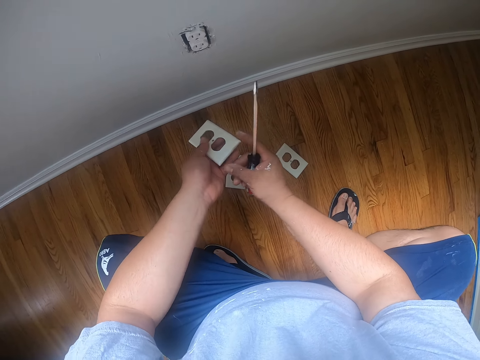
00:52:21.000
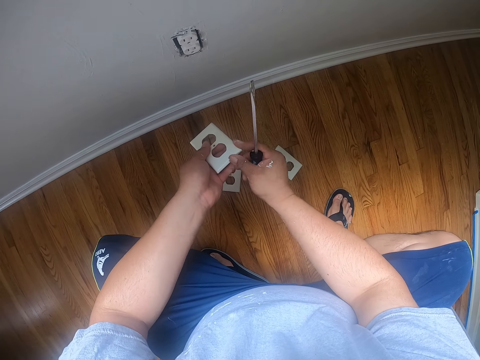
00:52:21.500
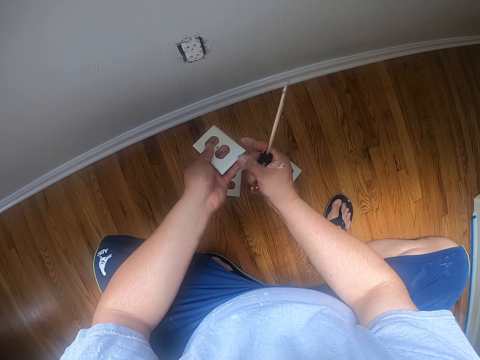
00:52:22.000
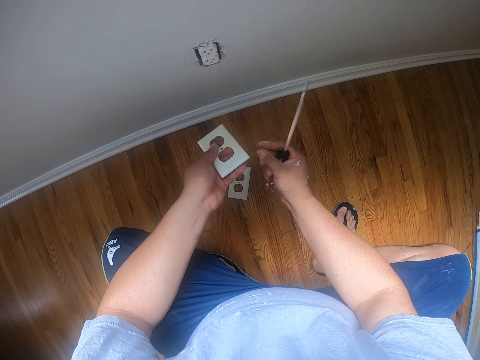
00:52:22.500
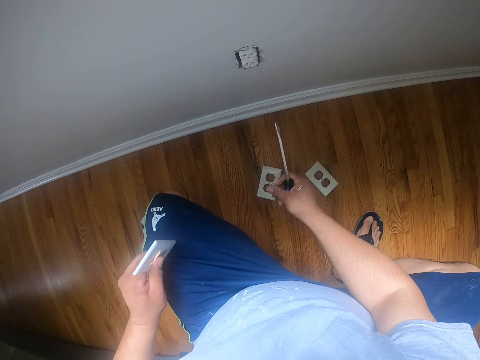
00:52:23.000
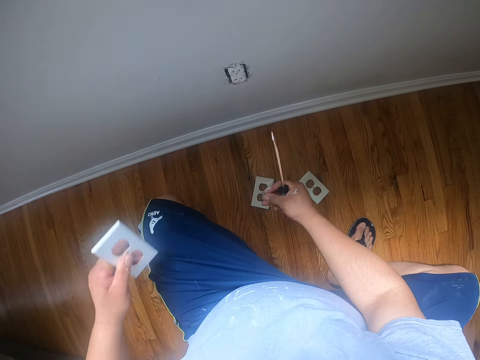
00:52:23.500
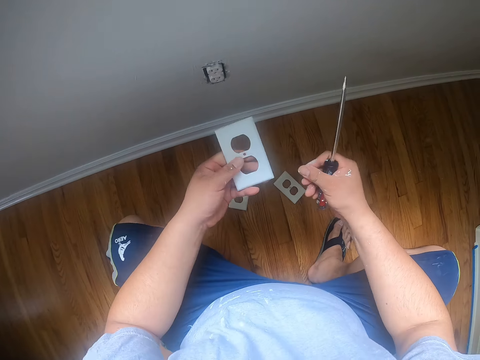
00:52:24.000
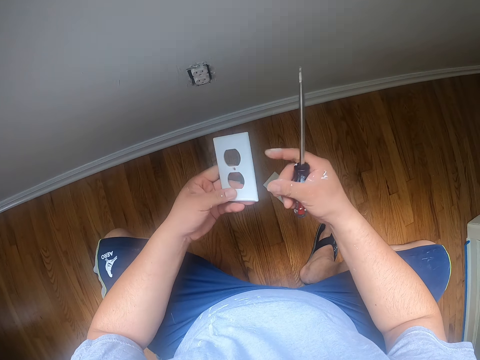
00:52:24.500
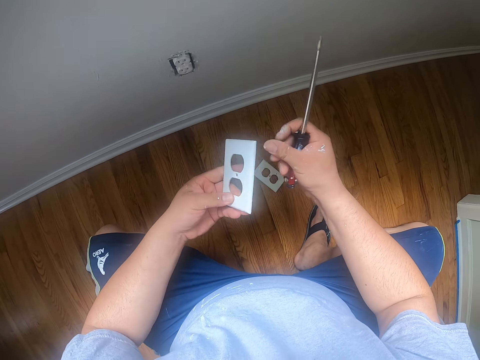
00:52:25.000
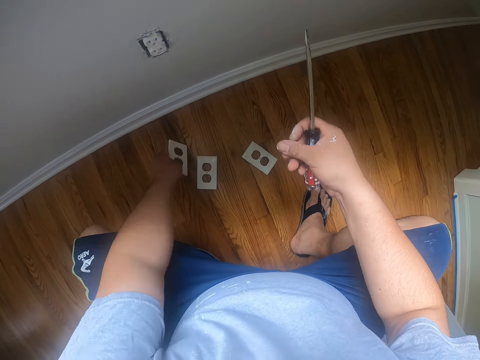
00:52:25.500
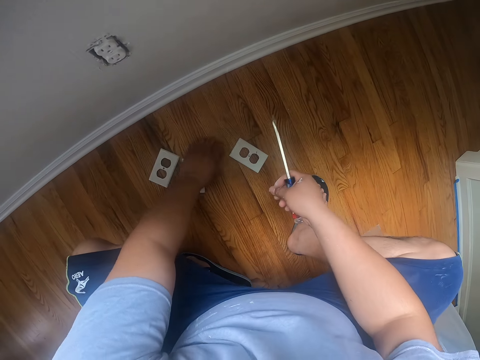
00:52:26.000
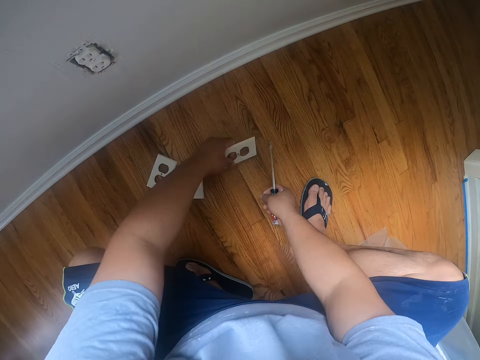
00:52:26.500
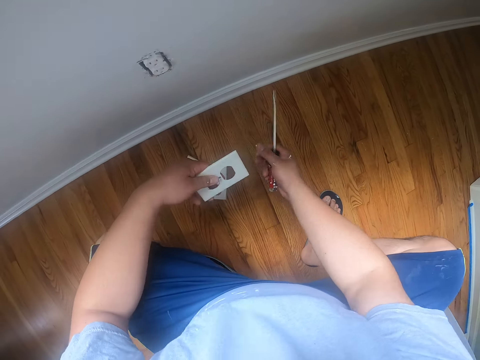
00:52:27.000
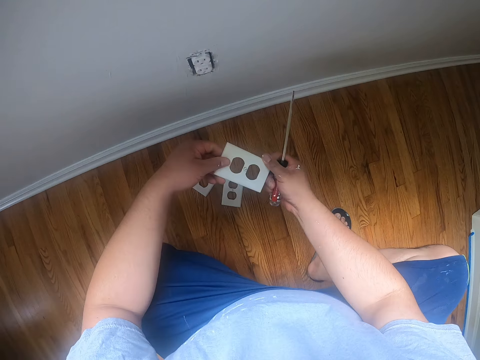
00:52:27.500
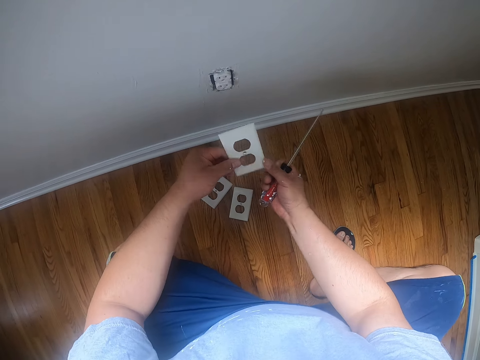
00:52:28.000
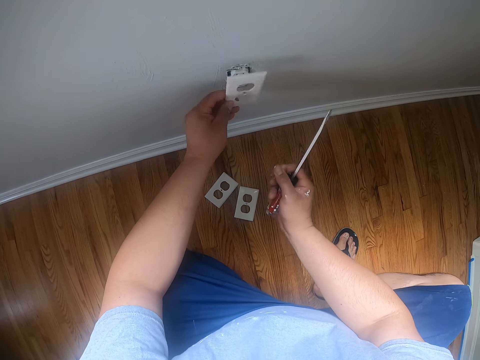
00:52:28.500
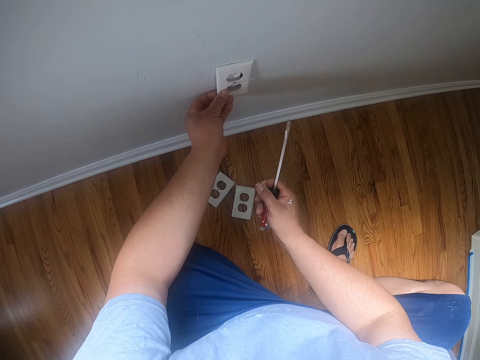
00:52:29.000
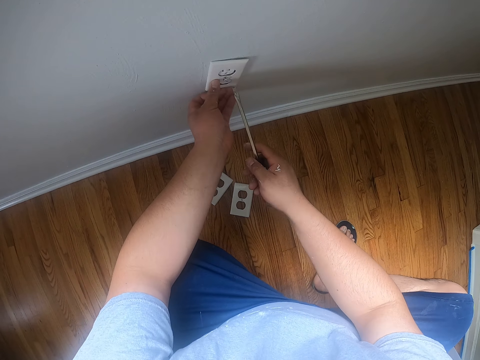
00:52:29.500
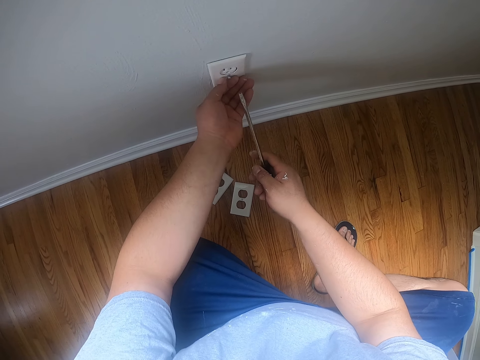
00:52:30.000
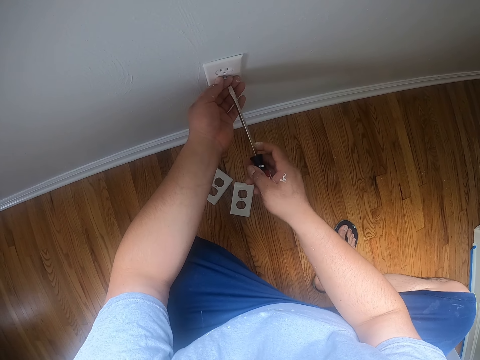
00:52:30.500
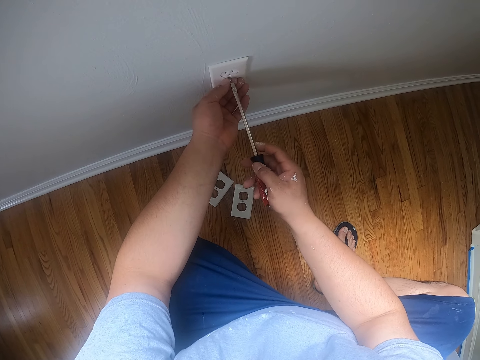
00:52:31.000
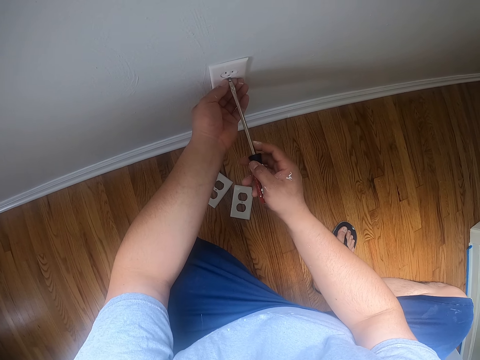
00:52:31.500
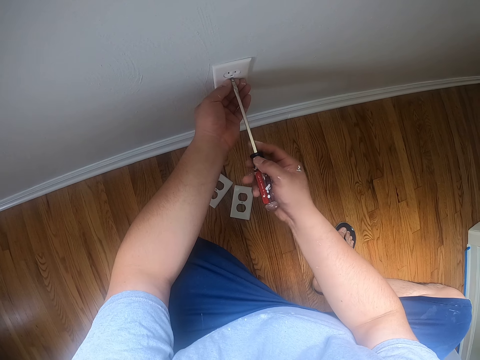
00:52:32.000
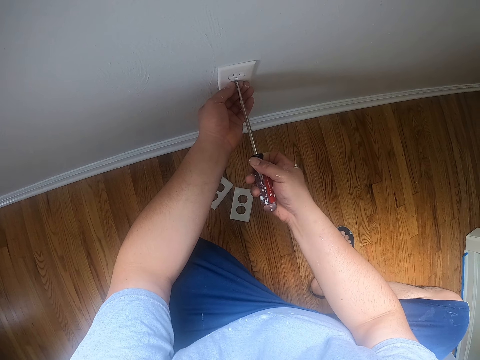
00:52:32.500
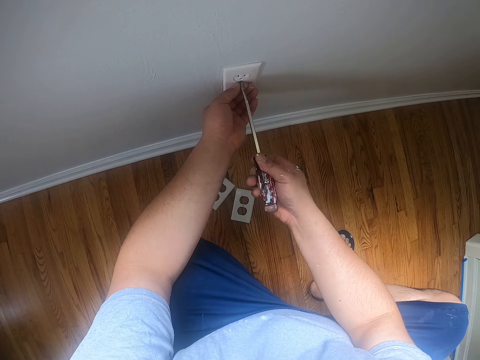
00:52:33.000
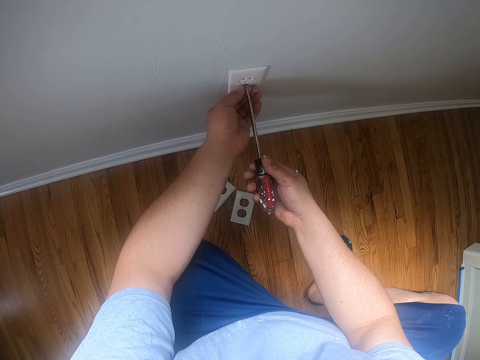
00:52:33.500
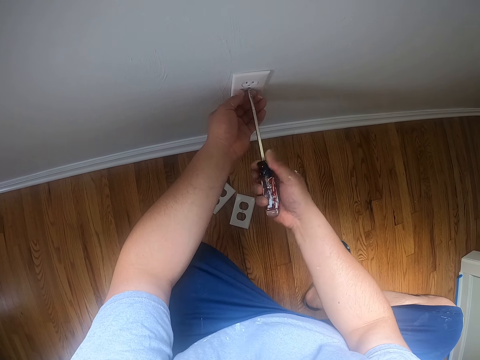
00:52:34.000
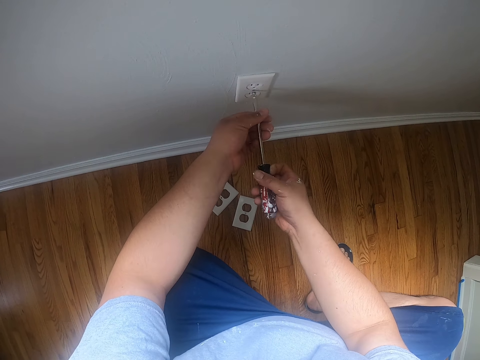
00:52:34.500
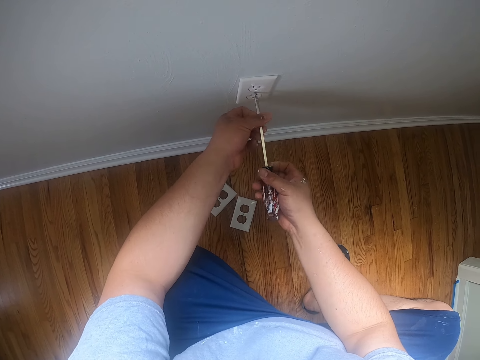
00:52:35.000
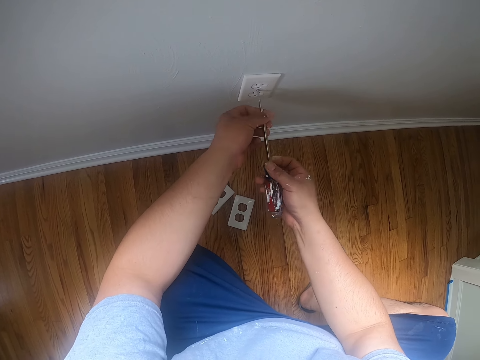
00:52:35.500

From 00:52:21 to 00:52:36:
The camera wearer wipes the wall socket cover plate or wall plate with his finger. He wipes the wall socket cover plate against his shorts. He wipes the wall socket cover plate with his finger. He drops the wall plate on the floor. He picks another wall plate from the floor with his left hand. He drops the screw in his right hand on the floor. He wipes the wall socket cover plate with his finger. He fits a wall plate in his hands into the wall socket. He holds the wall socket cover plate against the wall. He screws the wall plate into the wall socket with the screwdriver.

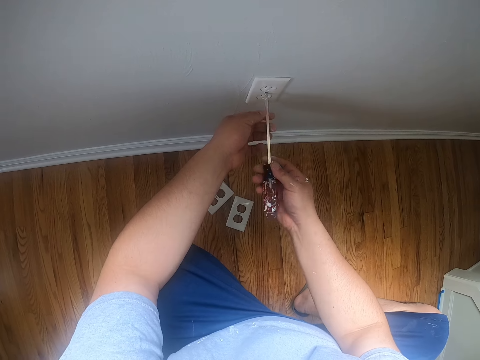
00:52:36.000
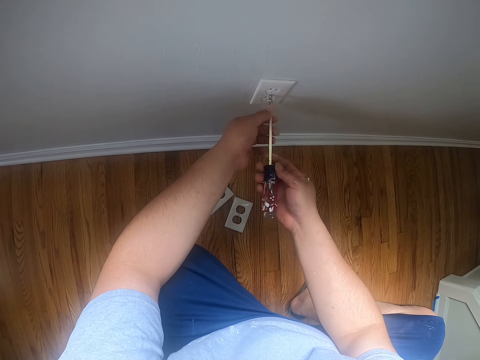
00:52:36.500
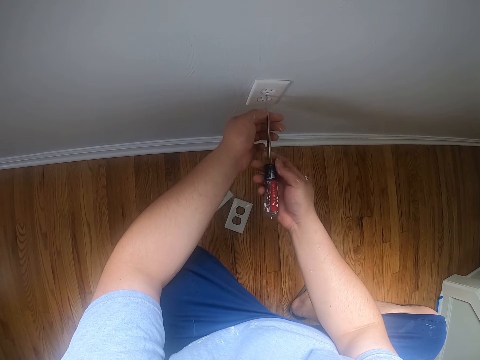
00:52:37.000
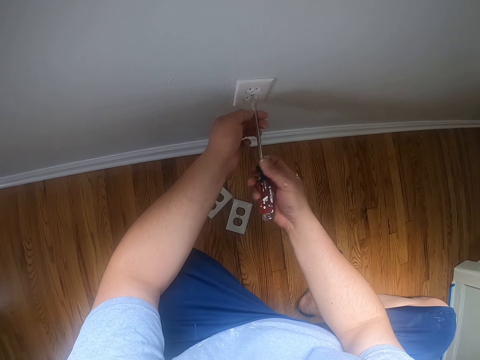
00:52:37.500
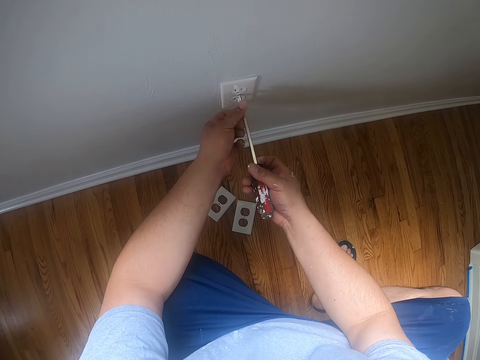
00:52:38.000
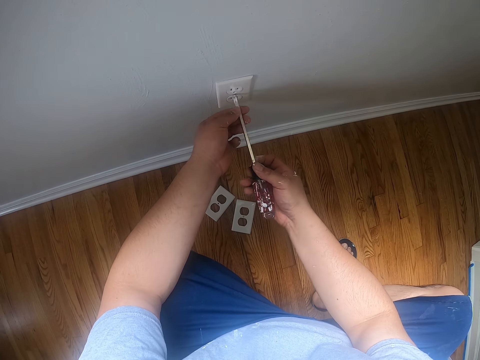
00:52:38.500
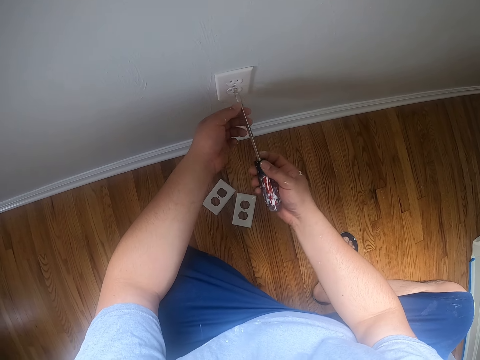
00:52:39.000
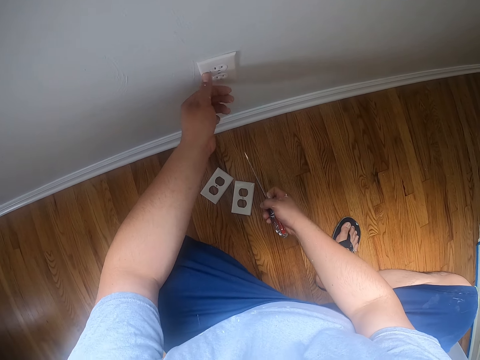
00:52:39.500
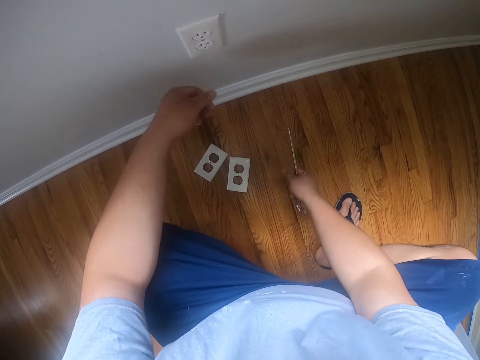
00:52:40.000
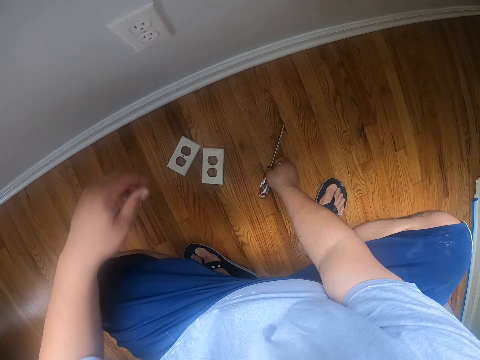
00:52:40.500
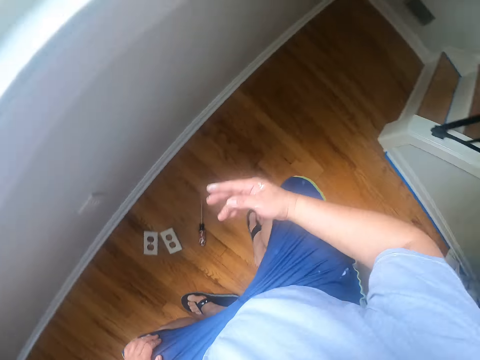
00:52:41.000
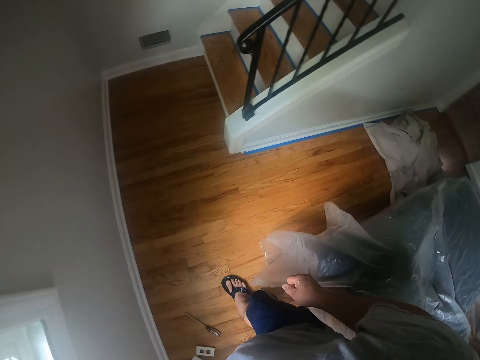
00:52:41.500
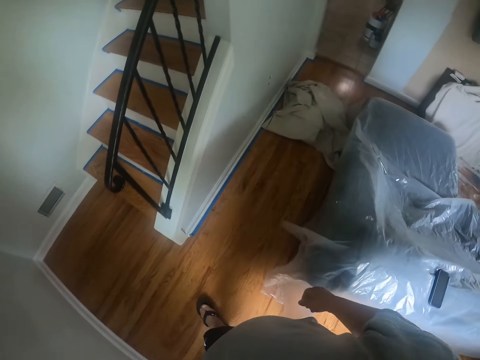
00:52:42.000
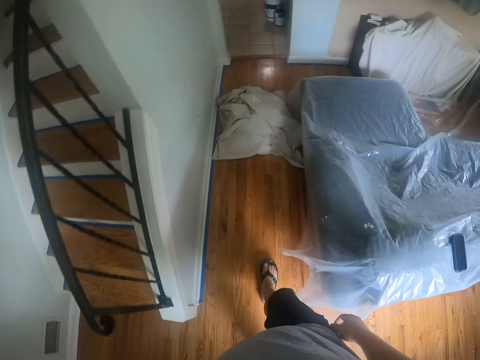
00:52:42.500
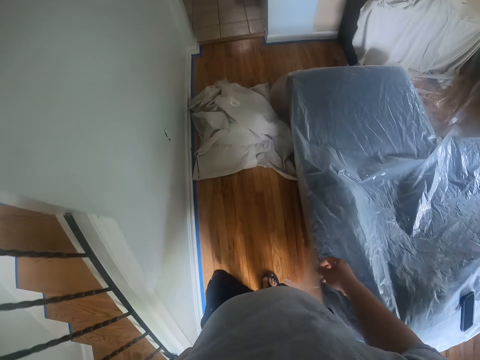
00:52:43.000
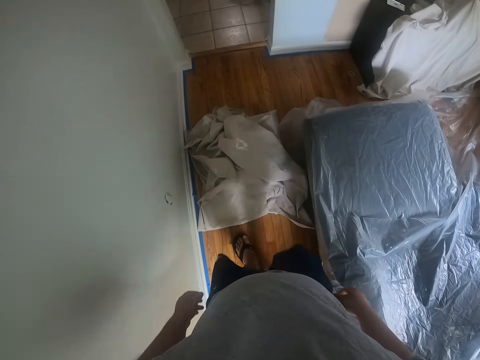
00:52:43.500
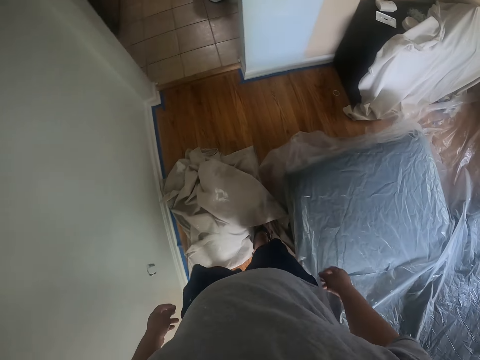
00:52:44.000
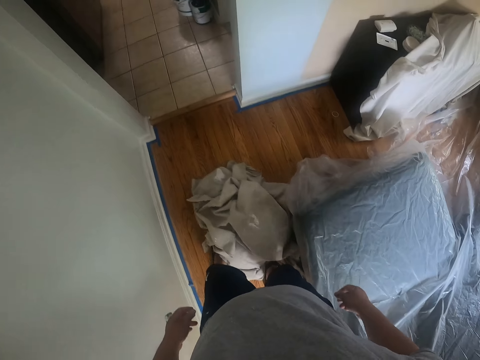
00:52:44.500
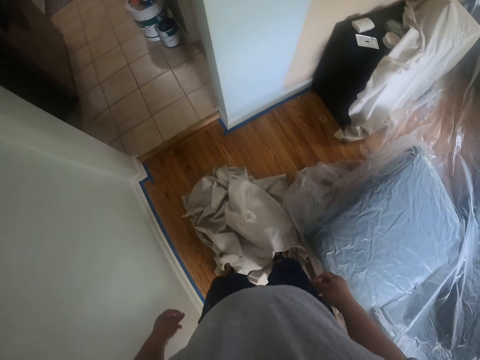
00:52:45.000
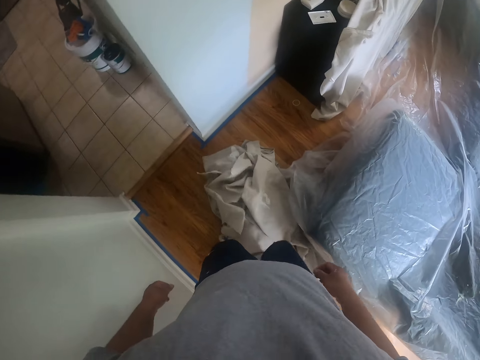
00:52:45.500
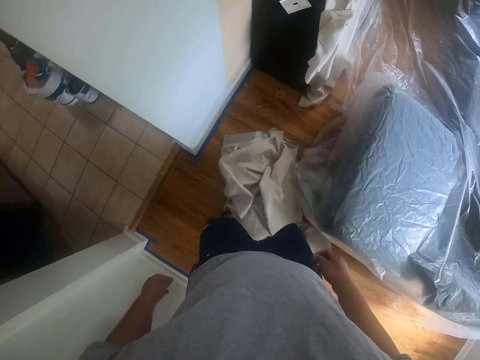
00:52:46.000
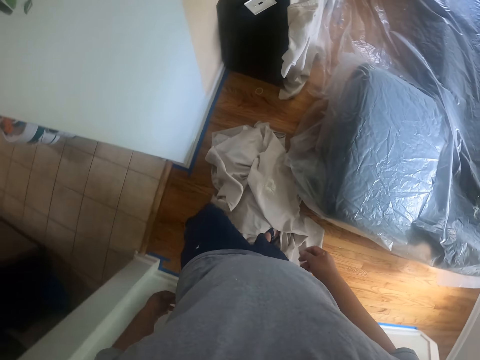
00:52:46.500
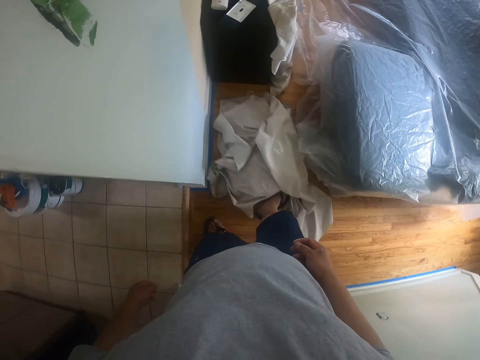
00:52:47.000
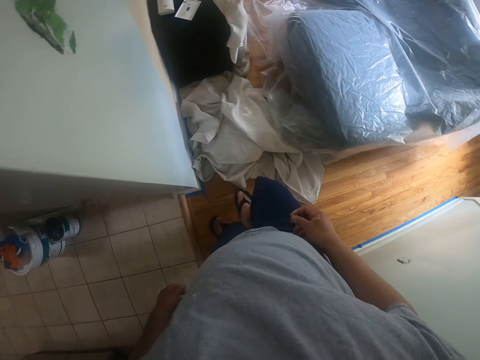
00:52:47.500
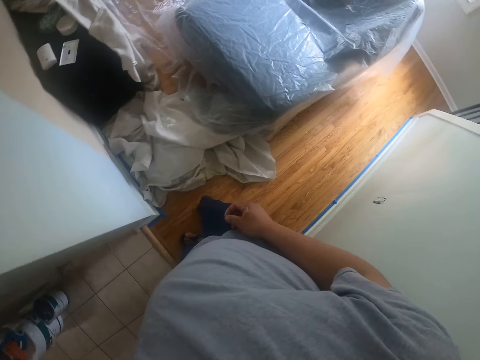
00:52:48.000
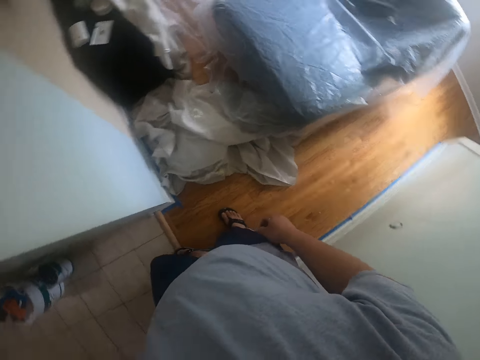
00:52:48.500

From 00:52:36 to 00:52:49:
The camera wearer drops the screwdriver on the floor. He stands from the floor. He walks towards the cloth on the floor. He adjusts the cloth on the floor with his legs.
